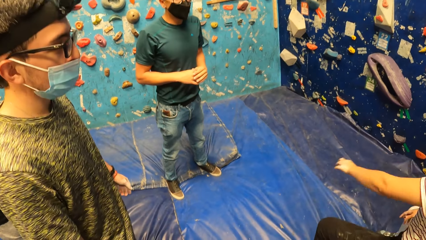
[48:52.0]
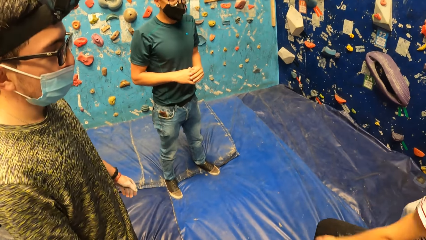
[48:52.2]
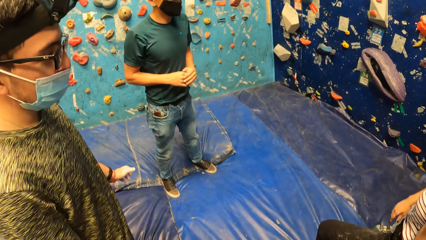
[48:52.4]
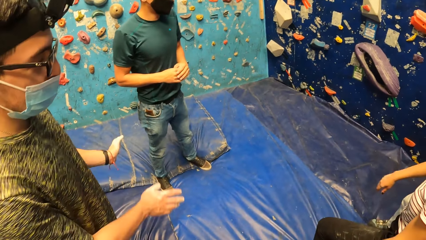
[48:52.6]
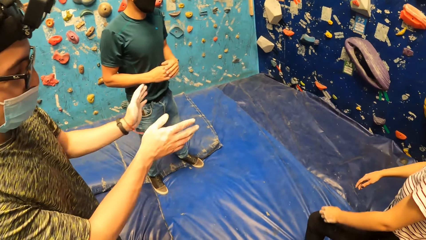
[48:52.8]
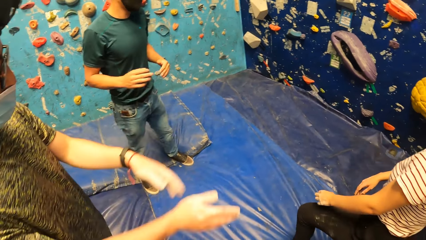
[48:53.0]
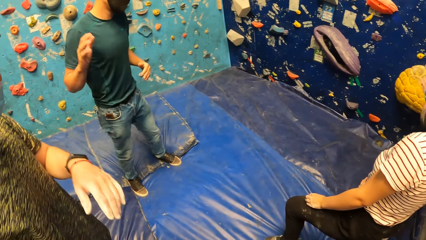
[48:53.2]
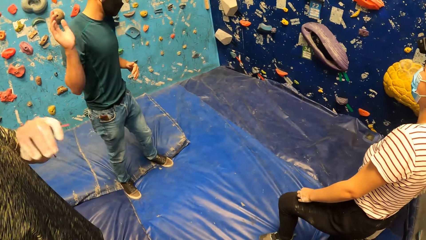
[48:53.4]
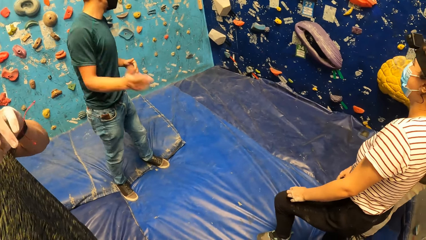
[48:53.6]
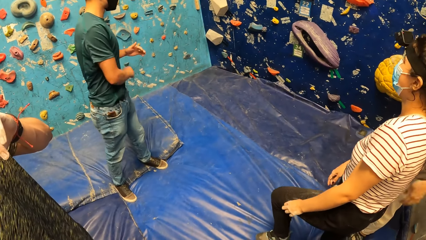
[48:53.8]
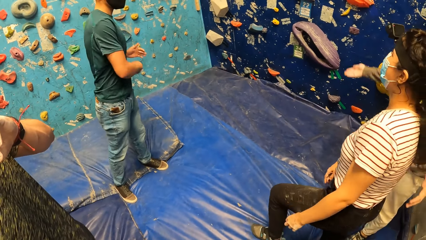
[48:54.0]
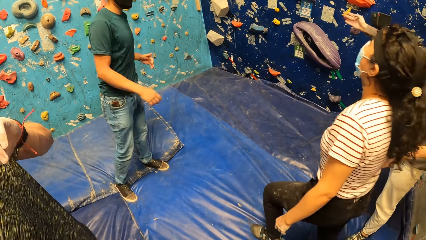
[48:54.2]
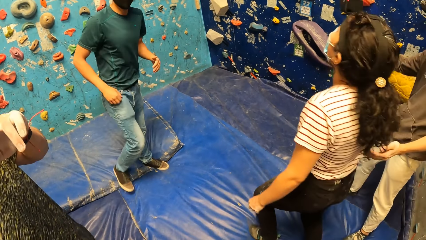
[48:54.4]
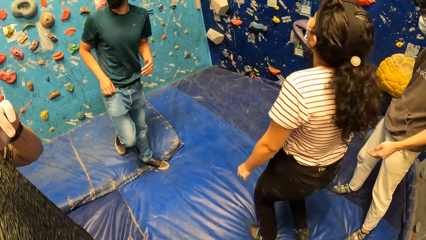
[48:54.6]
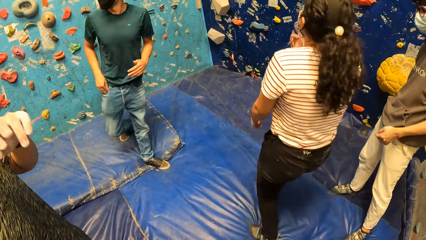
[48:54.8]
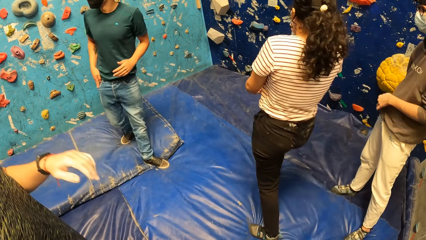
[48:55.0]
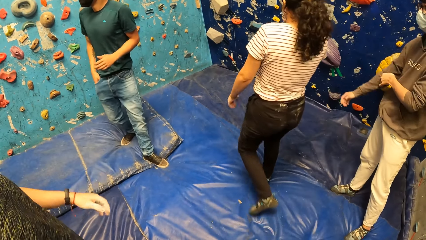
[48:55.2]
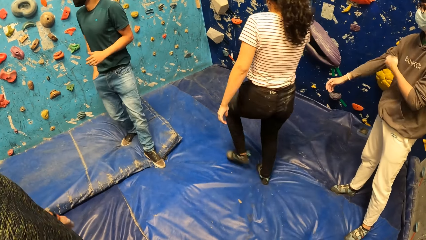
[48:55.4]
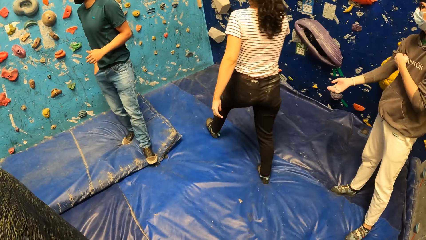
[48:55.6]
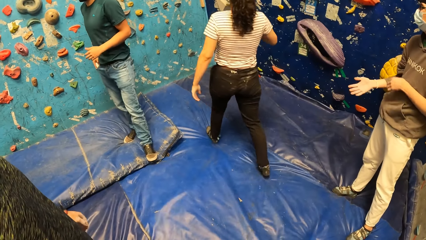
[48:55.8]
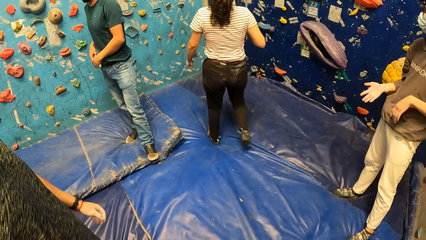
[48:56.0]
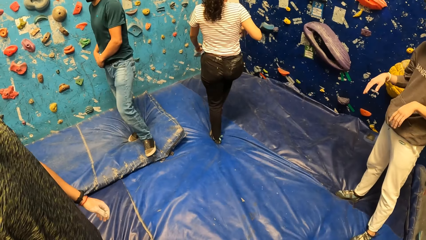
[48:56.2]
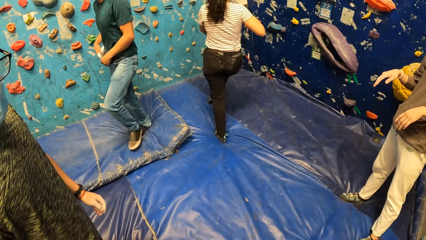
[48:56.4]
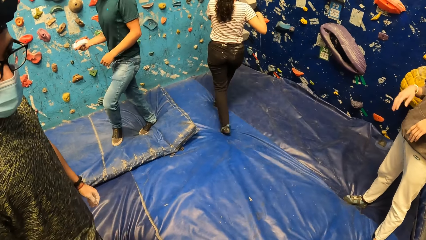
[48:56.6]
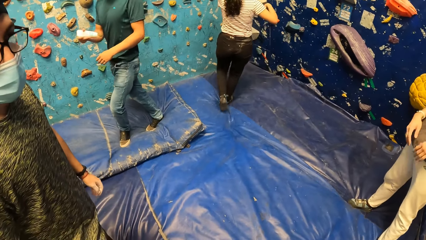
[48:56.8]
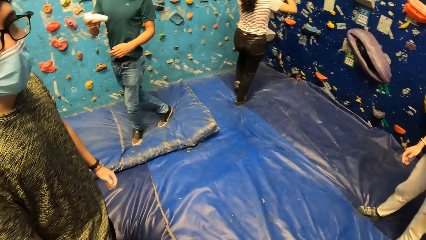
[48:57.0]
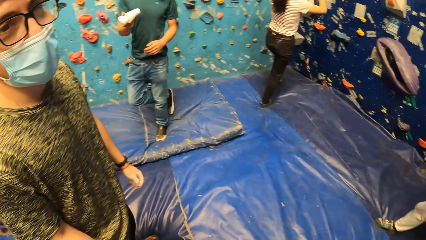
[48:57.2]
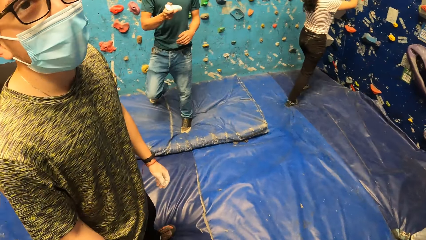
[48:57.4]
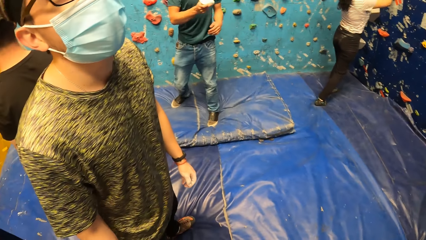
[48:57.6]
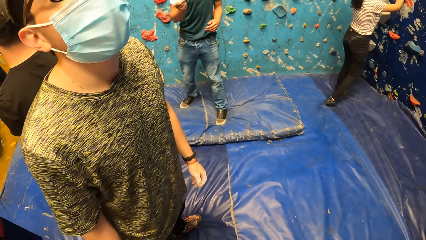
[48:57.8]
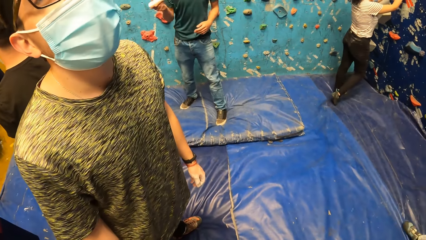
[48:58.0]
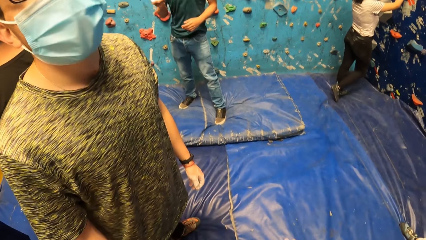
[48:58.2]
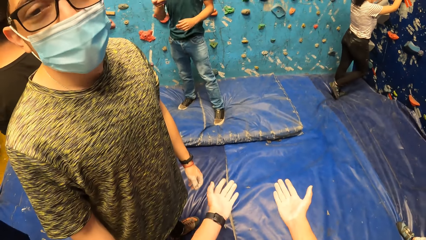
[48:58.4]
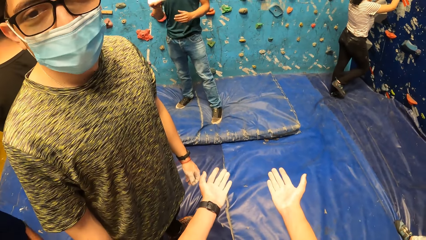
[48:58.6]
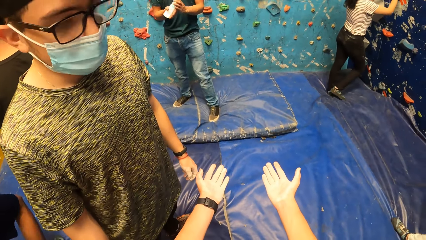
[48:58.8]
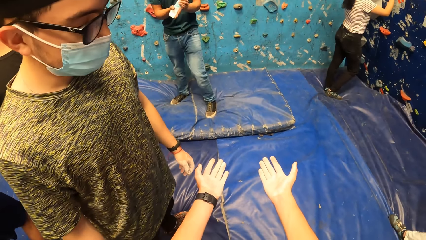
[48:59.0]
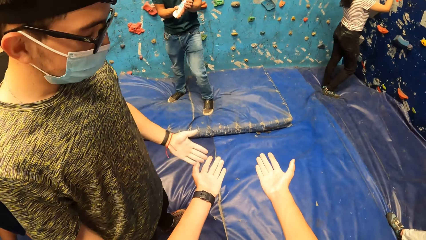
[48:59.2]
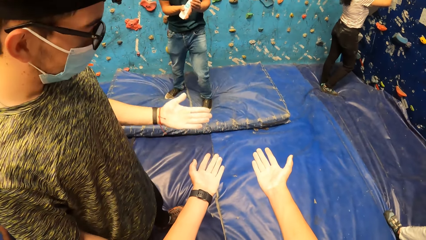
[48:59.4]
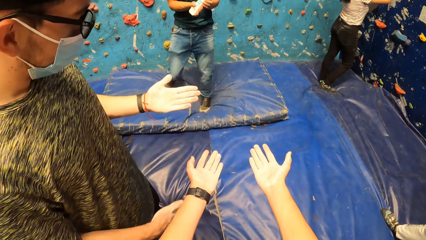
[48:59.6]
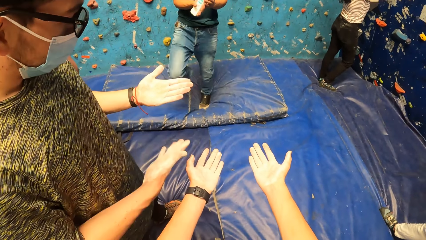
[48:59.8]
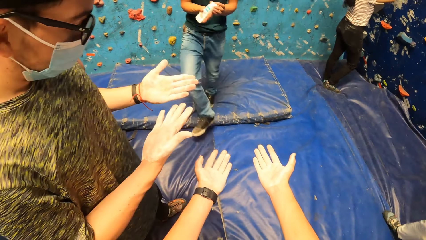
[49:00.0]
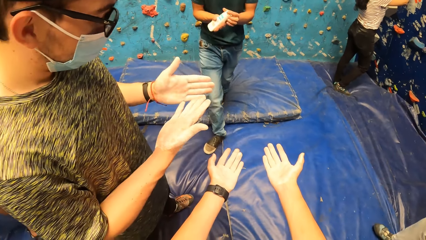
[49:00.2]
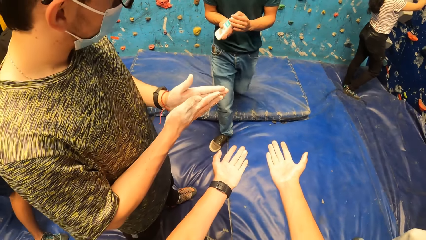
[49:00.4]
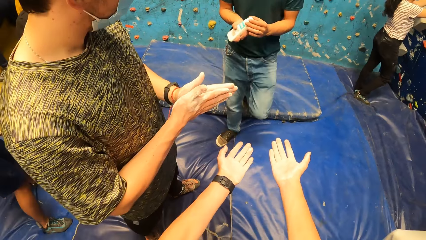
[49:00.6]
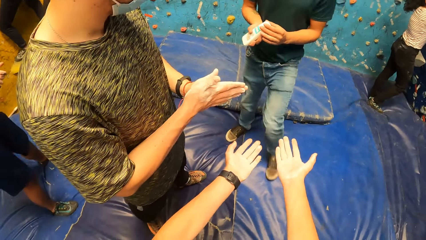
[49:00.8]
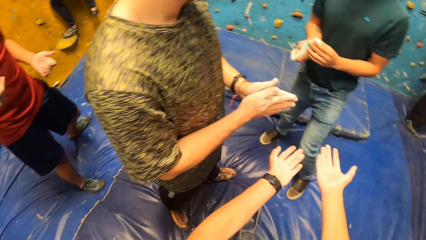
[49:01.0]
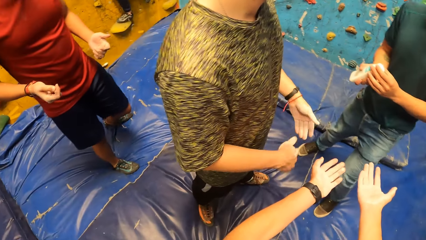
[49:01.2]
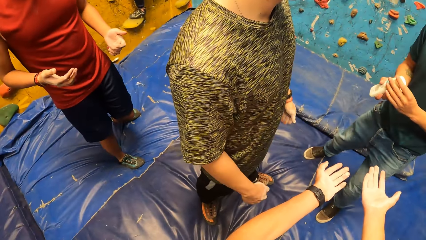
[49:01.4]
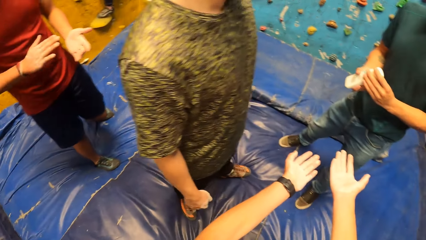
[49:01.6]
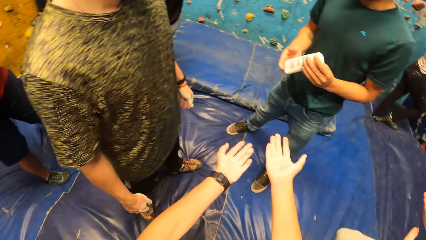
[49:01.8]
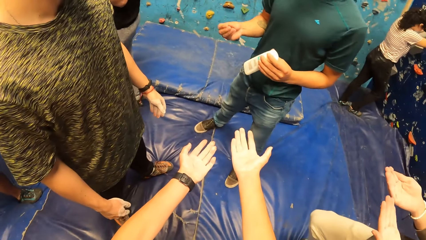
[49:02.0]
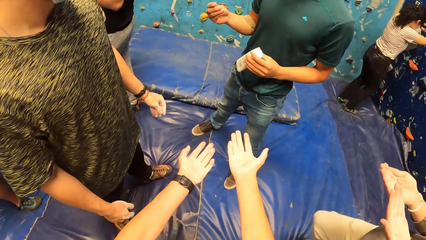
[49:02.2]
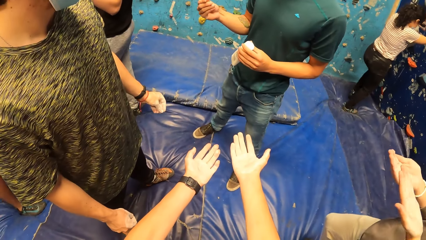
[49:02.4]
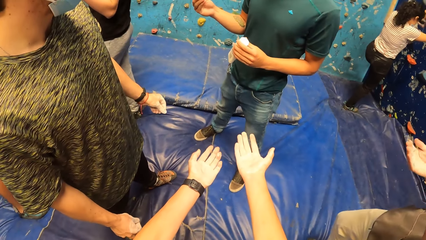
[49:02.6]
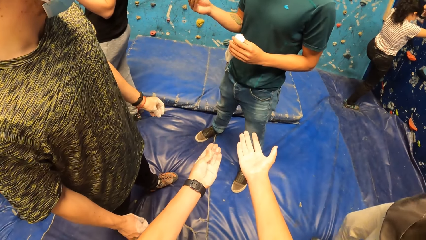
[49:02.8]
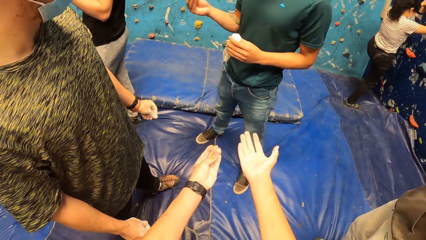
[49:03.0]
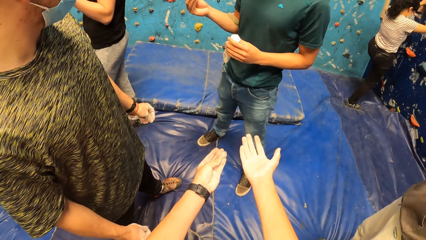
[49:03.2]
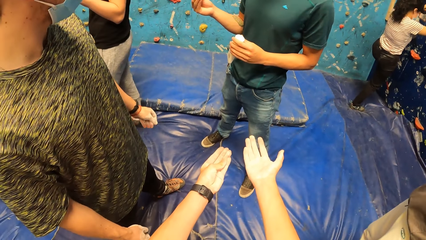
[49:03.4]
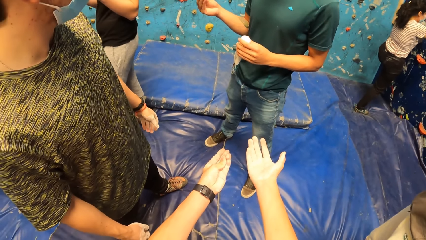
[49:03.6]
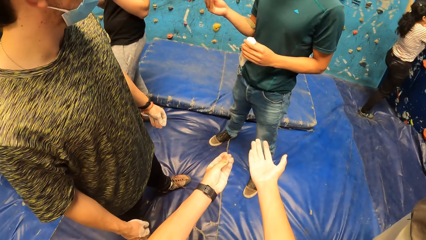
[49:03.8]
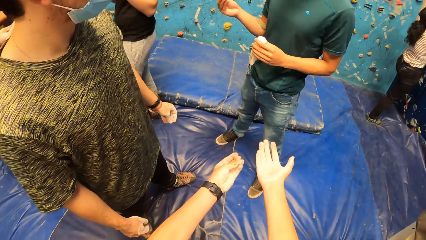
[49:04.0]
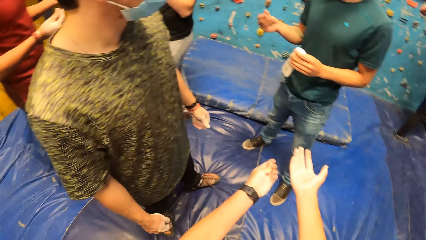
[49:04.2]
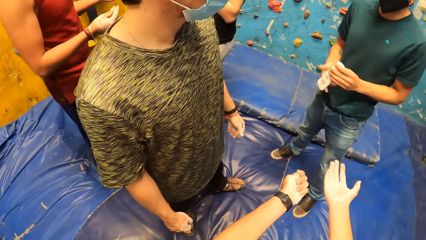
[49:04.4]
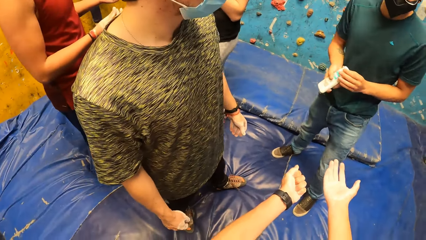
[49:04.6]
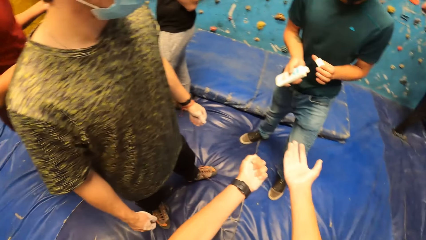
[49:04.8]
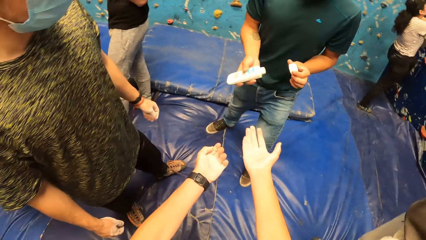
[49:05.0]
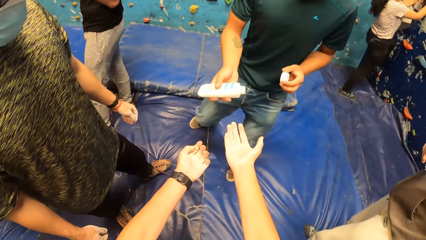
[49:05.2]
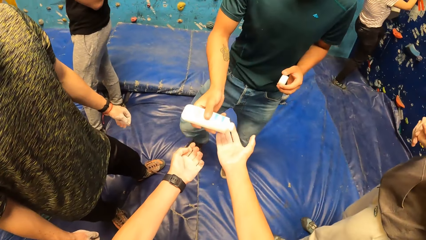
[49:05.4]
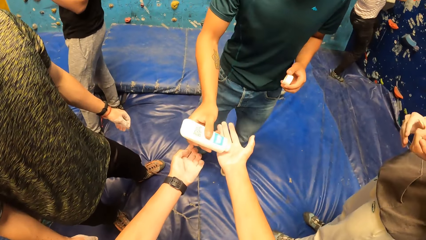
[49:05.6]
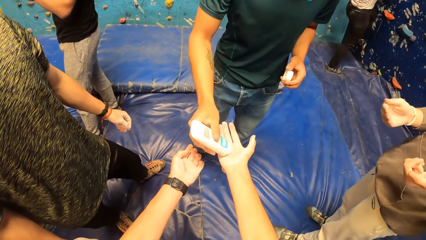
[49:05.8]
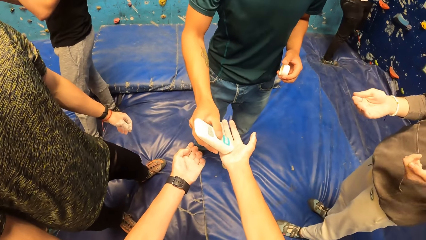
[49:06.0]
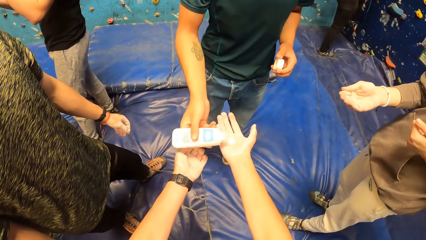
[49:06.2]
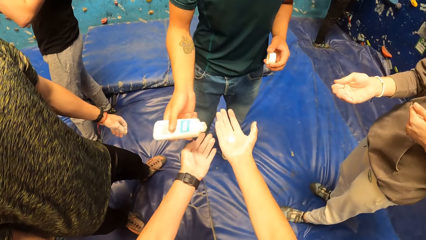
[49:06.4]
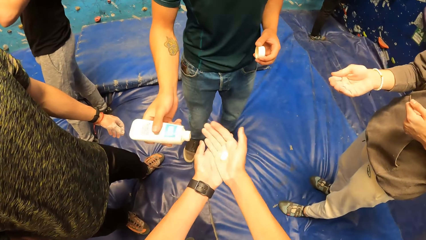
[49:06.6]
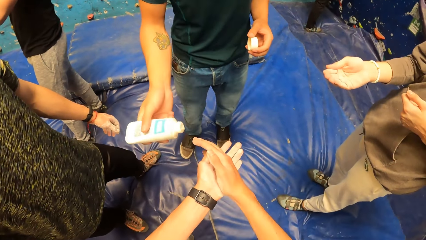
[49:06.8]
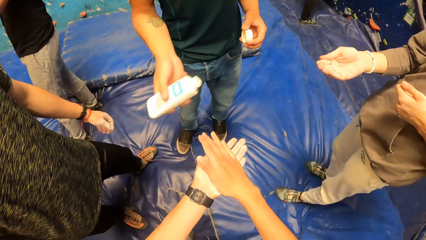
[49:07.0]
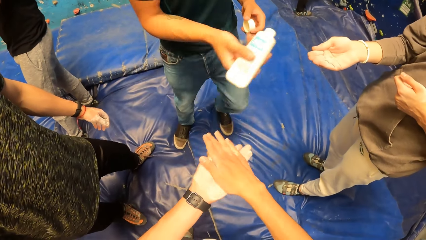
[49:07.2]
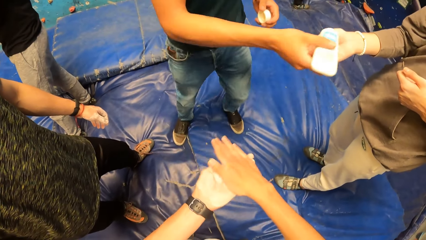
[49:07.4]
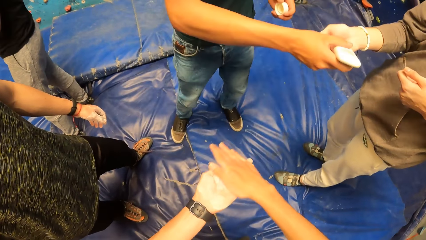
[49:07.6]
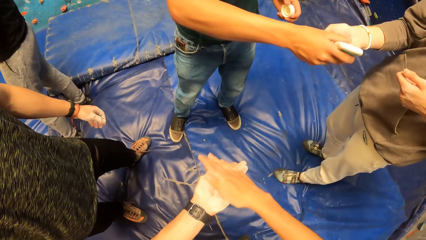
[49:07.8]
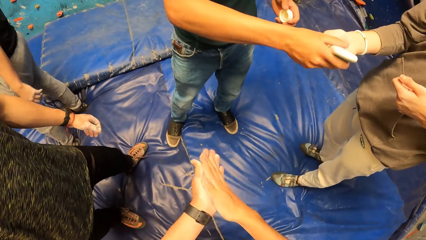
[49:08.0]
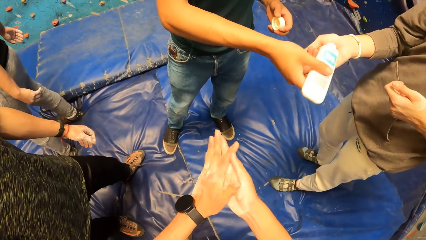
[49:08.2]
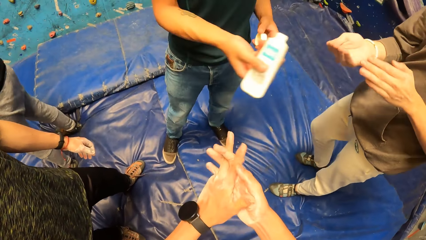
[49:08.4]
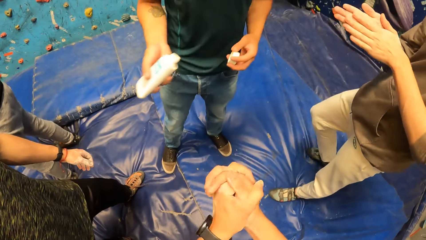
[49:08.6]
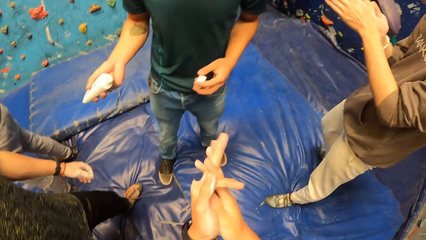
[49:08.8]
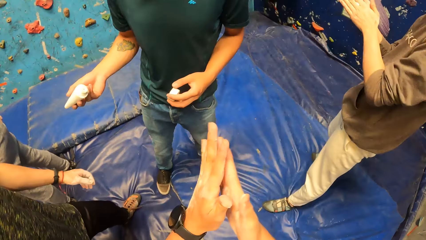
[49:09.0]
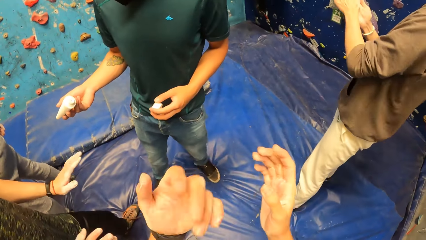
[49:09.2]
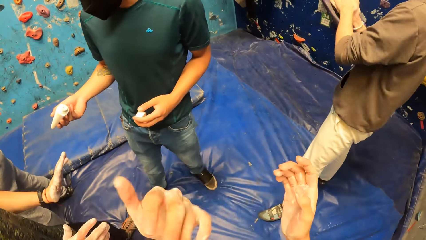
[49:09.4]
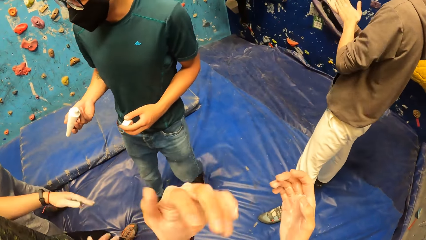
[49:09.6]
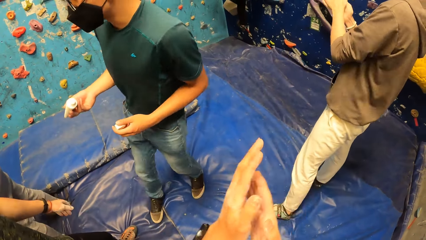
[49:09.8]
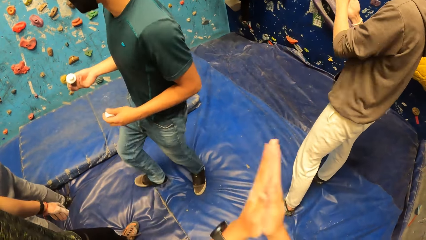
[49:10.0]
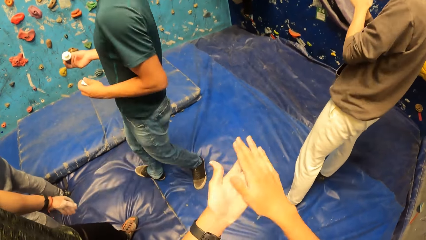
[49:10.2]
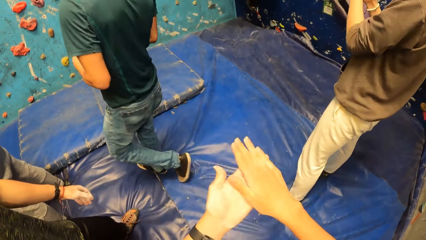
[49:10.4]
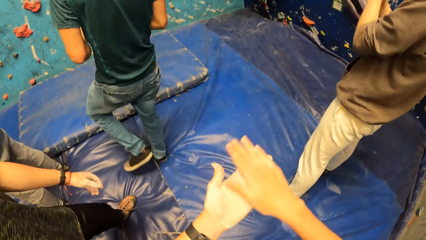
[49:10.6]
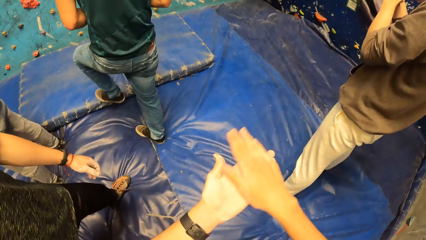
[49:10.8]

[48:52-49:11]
A person moves the hands sideways. A man brings out the bottle of lotion or oil from the pocket with his right hand. Another person walks around. The man shakes the bottle of lotion in his right hand. A woman holds the climbing hold with both hands. The camera wearer stretches the hands forward. The man holds the bottle of lotion with both hands. The first person looks at the palm of the hands. The man holds the bottle of lotion with his left hand. The other person climbs the rock wall. The man holds the bottle of lotion with both hands and removes a lid from the bottle of lotion with his left hand. The man applies the lotion on the right hand of the camera wearer with his right hand. The camera wearer rubs the lotion on both hands. The man applies the lotion on the right hand of another man with his right hand. The woman climbs the bouldering wall with both hands. The other man rubs the lotion on both hands. The camera wearer applies the oil on the hands.
